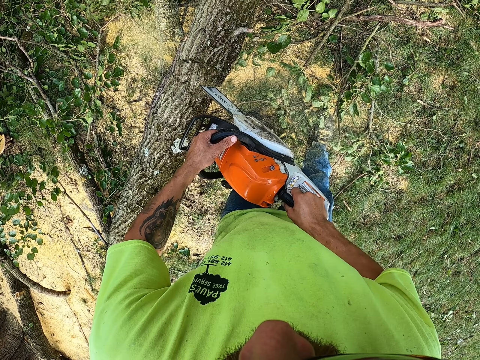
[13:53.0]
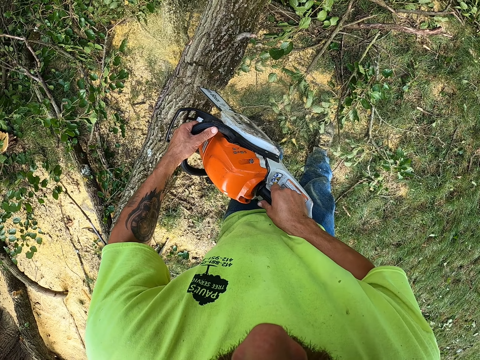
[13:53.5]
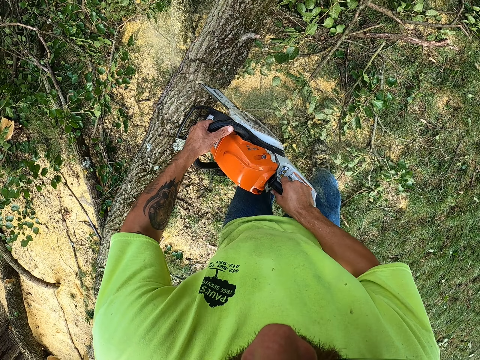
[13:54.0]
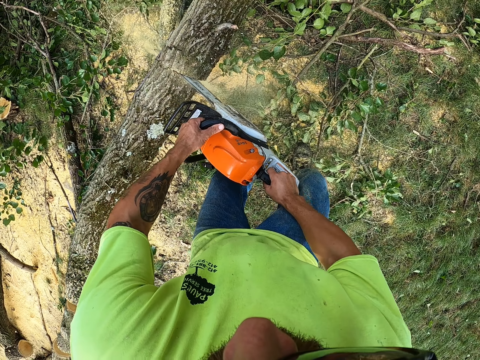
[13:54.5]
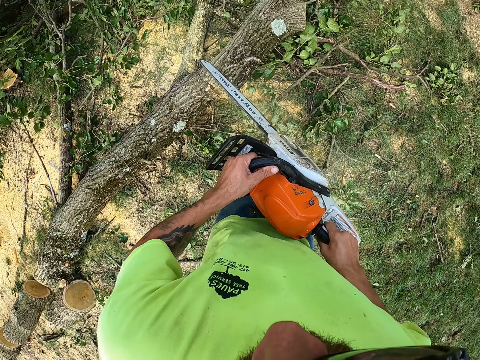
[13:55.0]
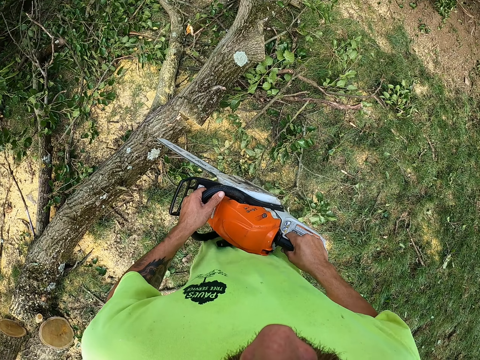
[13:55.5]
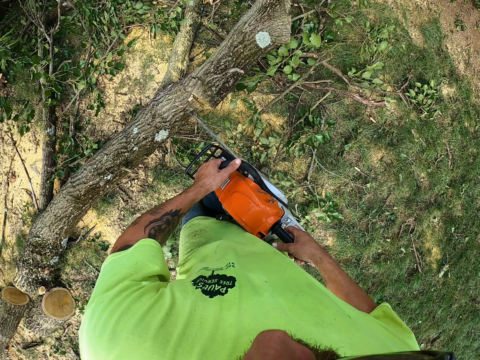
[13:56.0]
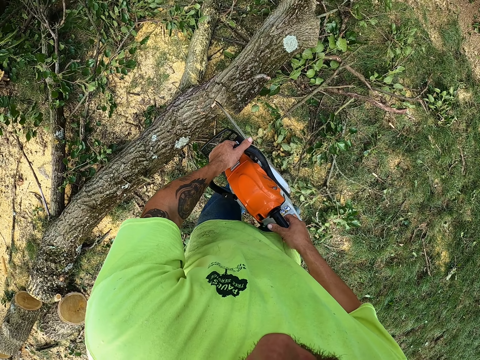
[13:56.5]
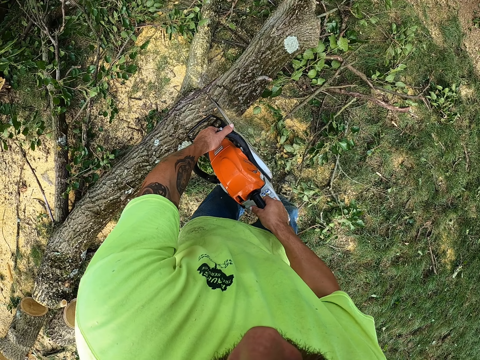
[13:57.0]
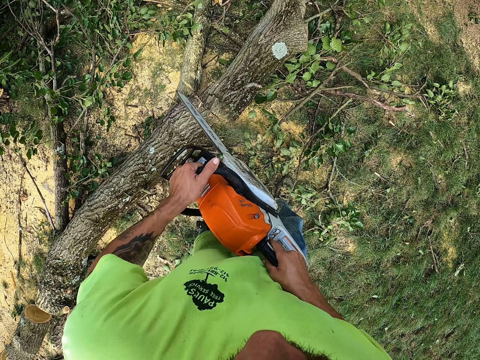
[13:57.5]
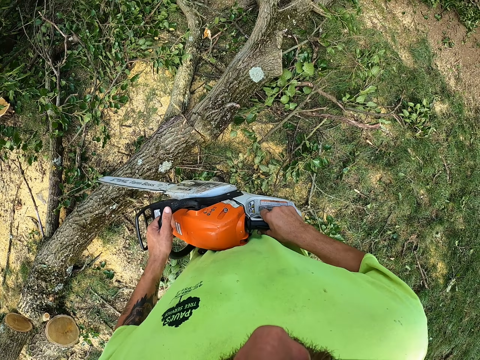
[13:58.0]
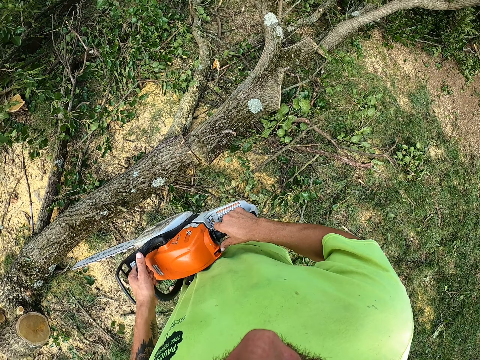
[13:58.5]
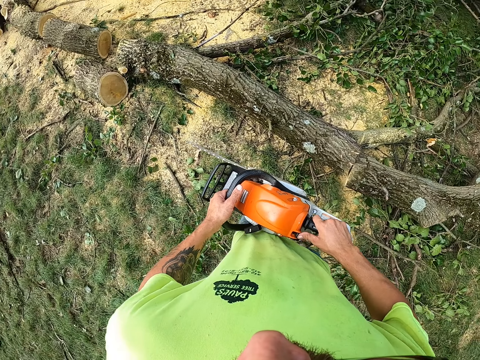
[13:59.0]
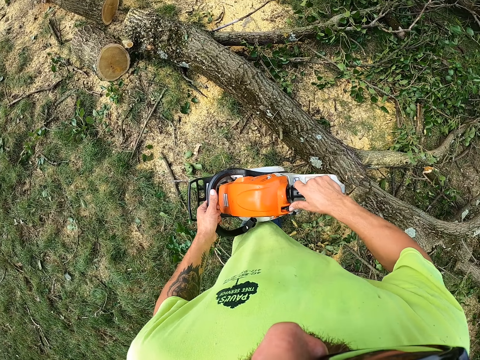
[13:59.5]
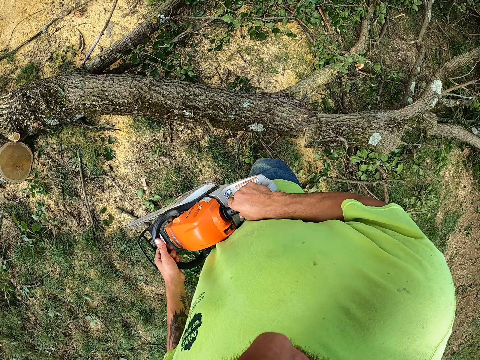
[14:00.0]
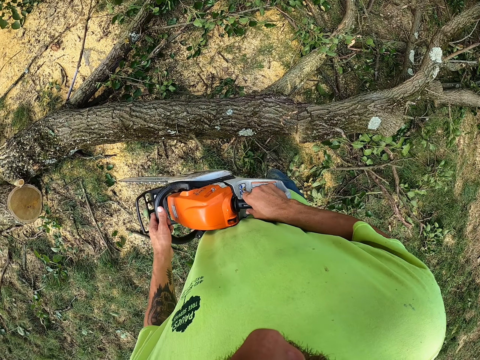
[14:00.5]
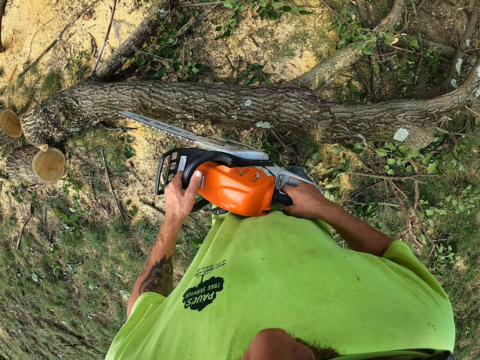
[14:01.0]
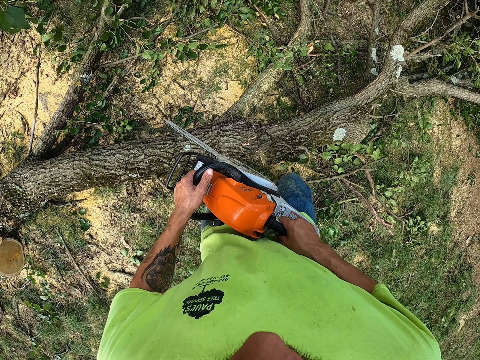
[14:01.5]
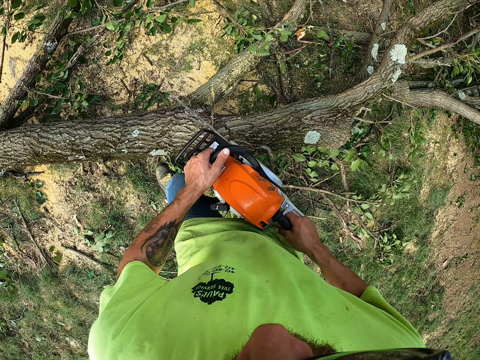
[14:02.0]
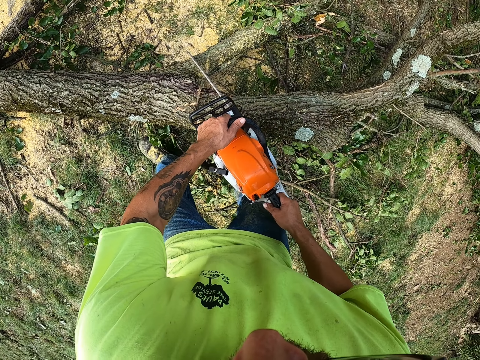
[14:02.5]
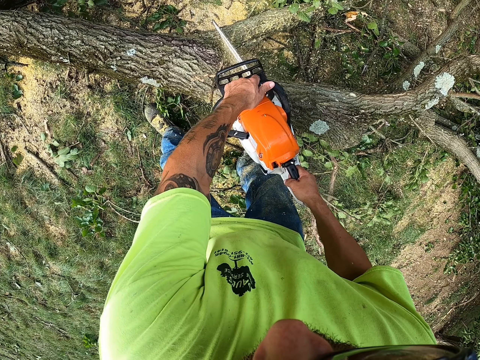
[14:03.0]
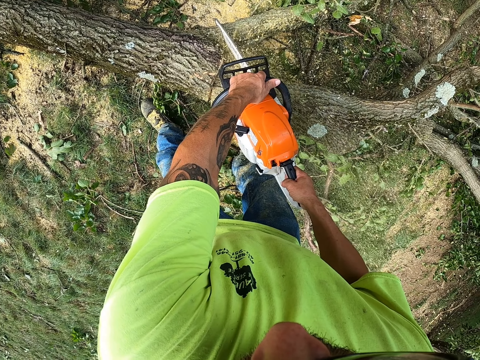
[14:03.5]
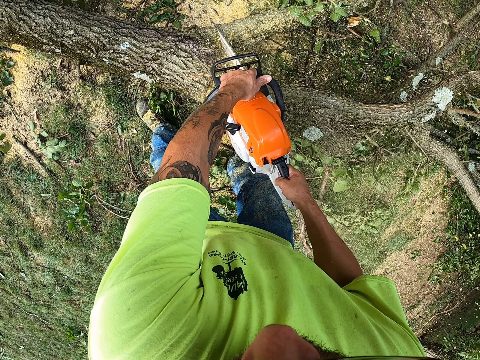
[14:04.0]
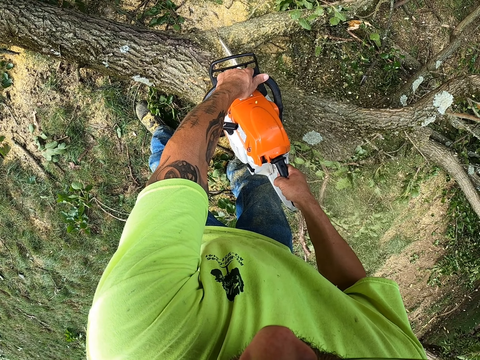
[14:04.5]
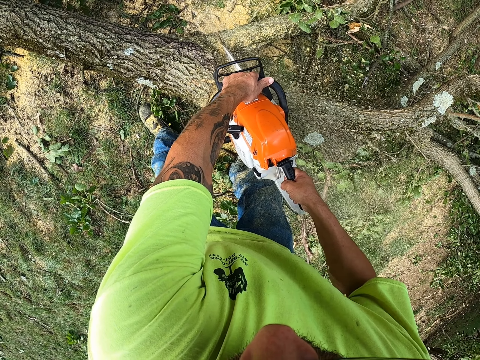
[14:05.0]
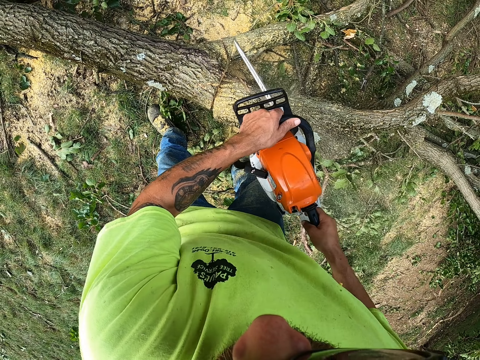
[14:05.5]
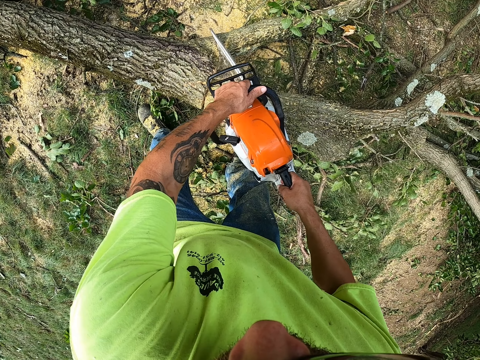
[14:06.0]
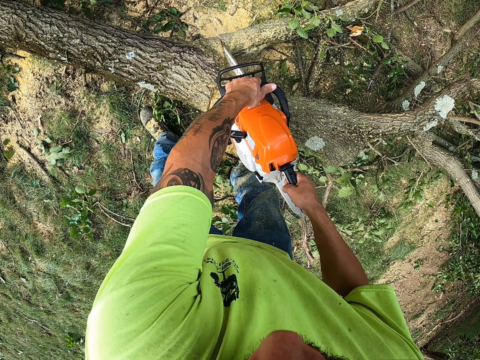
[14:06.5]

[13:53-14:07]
The camera wearer lifts the power saw. They look around. They cut the tree log with the power saw.

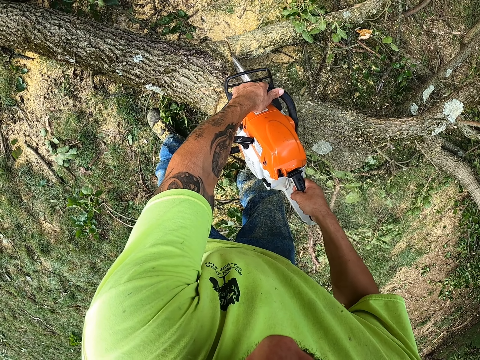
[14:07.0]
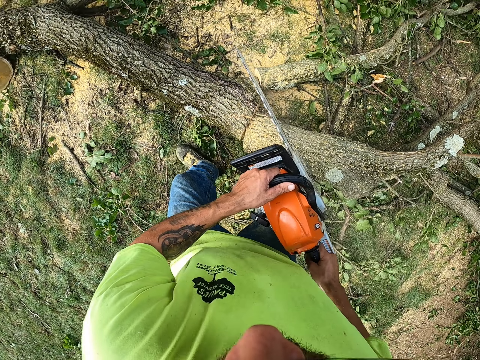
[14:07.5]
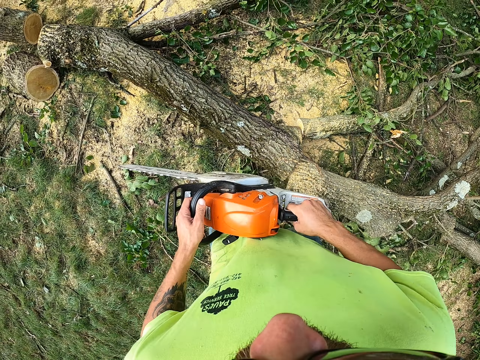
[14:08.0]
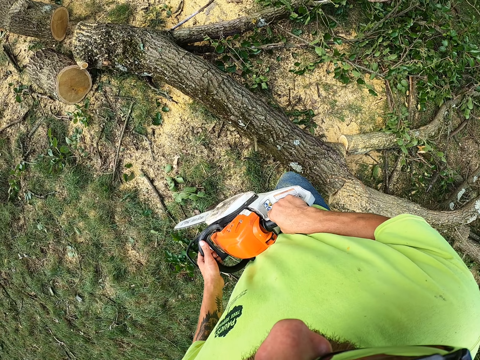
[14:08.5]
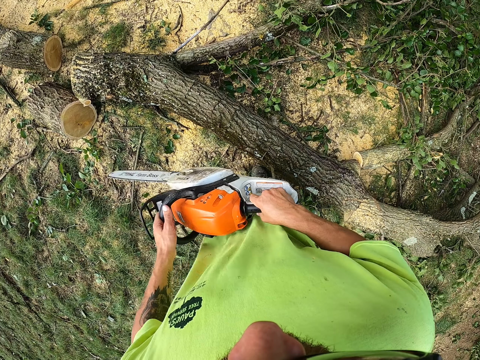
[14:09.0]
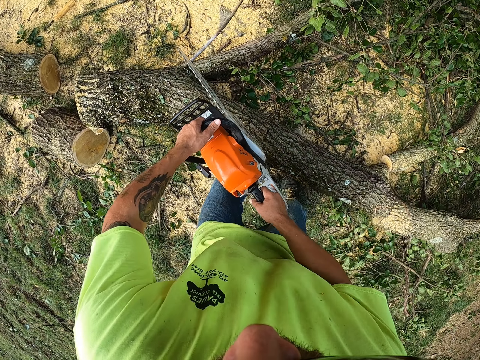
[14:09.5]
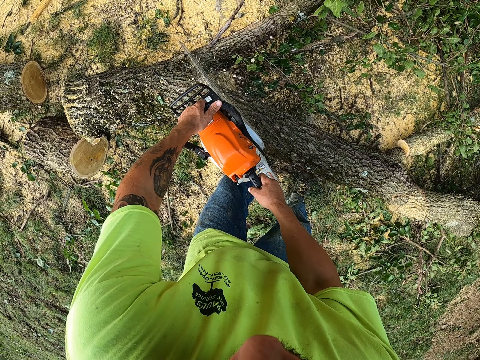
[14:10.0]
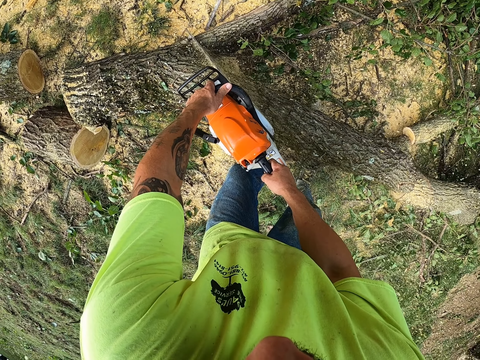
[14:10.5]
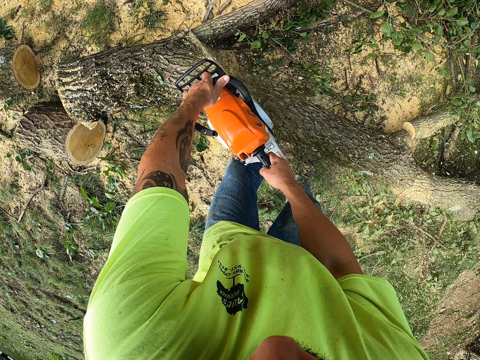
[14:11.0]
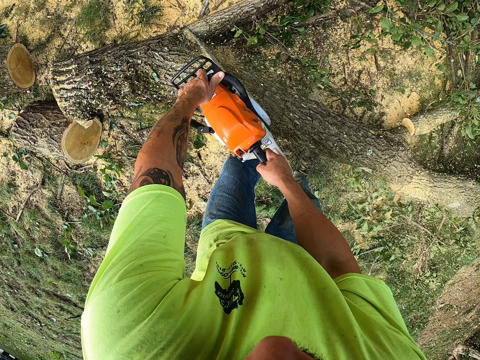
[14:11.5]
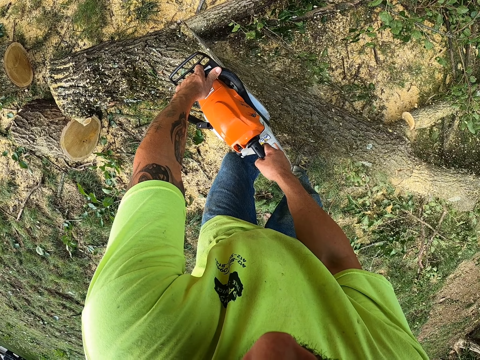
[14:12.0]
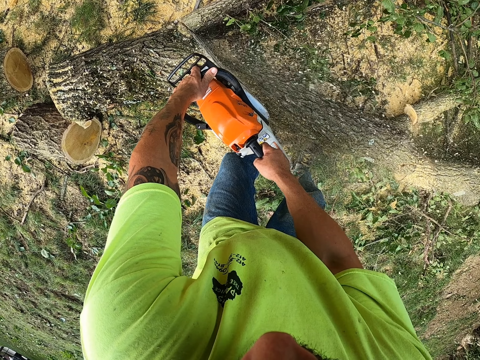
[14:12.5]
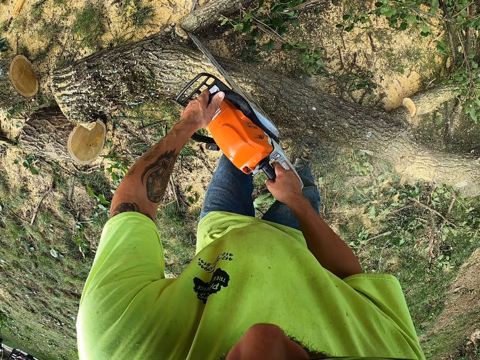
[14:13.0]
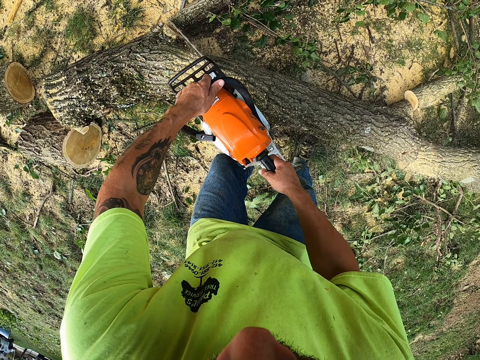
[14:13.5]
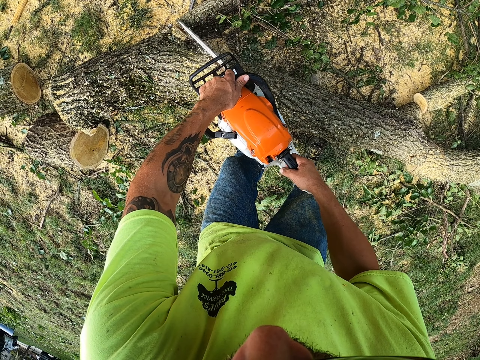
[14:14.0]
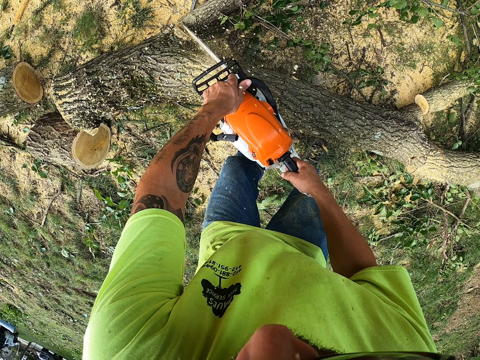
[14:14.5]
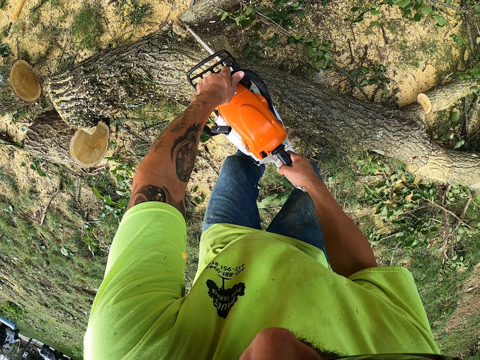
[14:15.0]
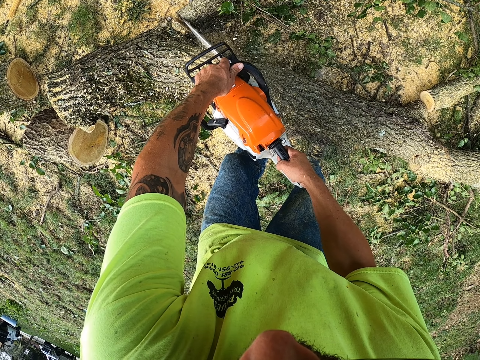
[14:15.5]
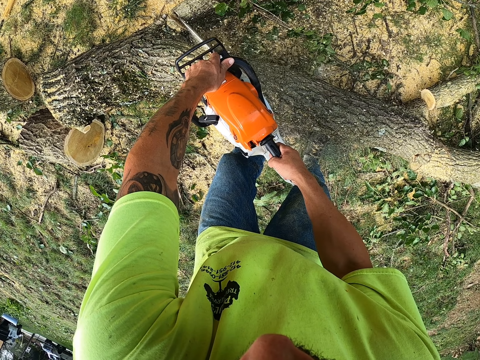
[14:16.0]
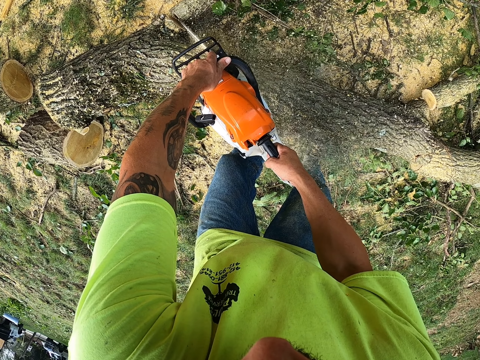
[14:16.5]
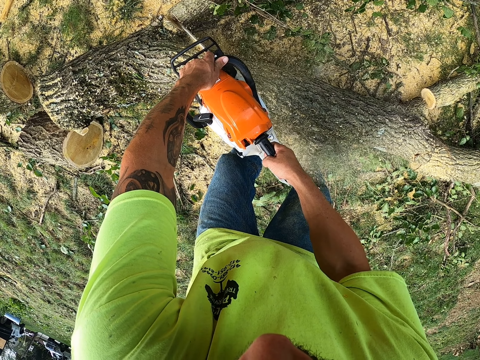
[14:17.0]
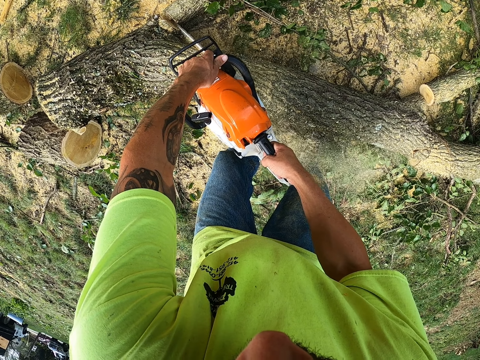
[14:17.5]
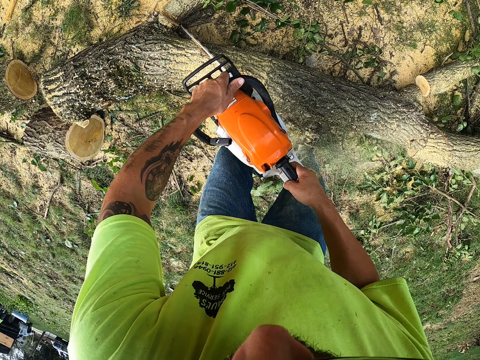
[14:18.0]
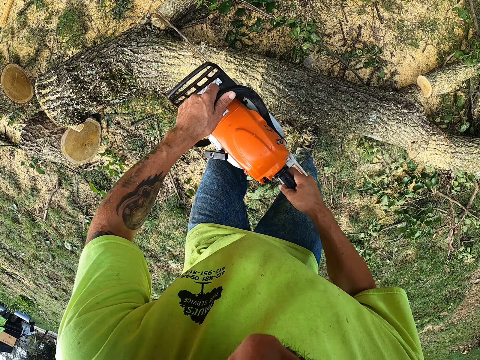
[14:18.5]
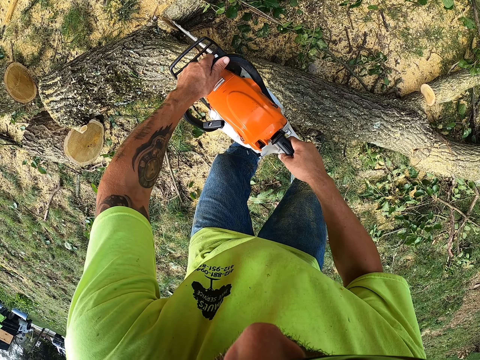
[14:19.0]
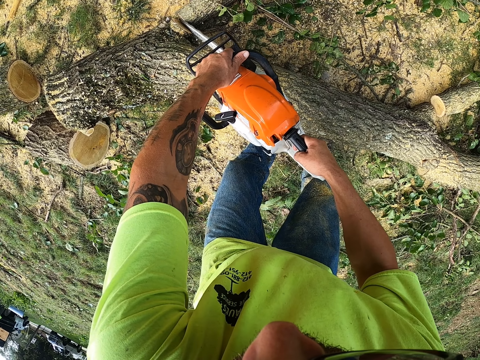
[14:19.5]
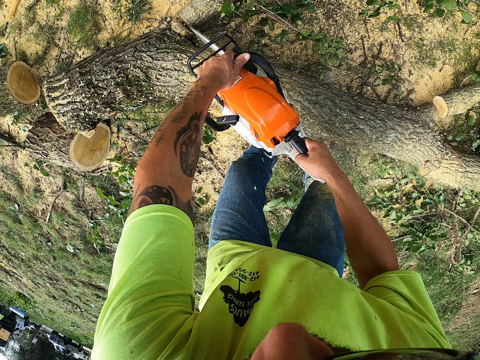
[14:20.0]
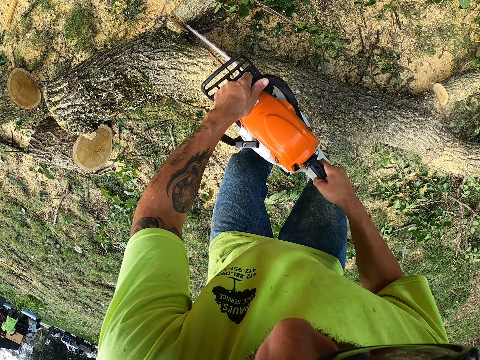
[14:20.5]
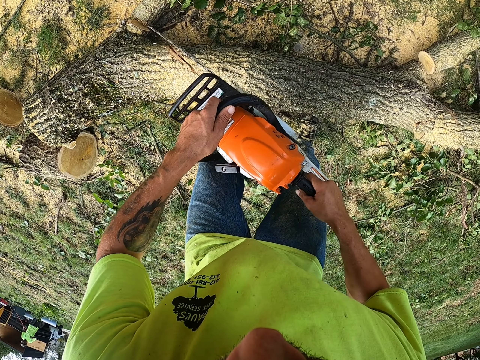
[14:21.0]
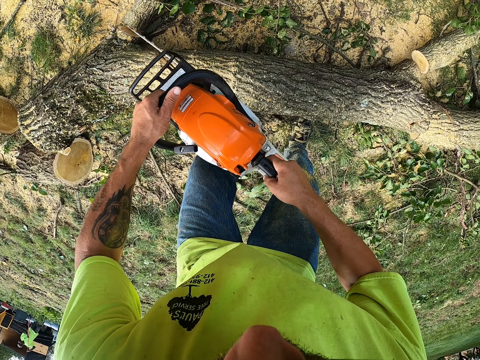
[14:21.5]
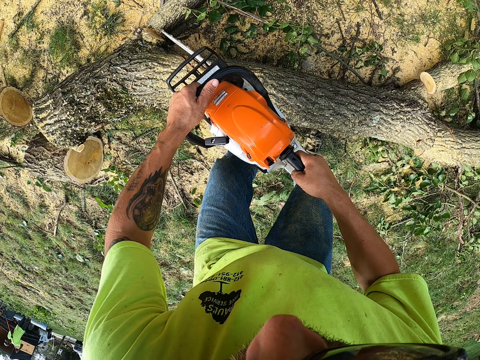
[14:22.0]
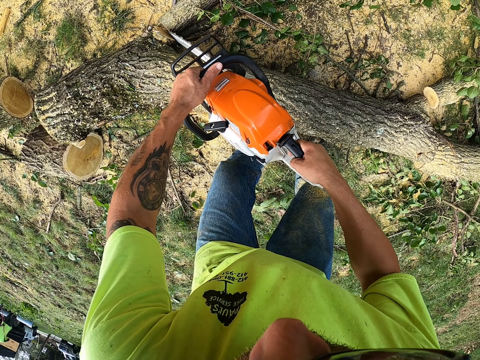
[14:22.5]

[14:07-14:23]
The camera wearer looks around. They walk. They cut the tree log with the power saw. They look around.
